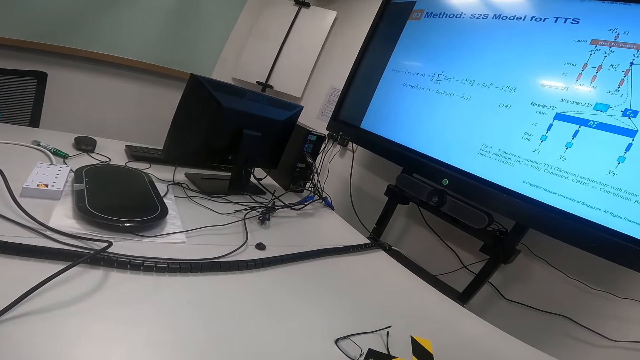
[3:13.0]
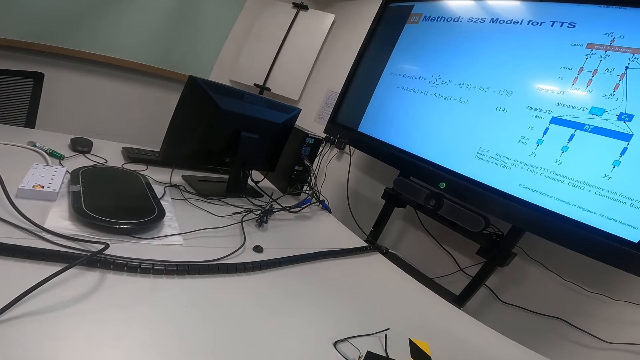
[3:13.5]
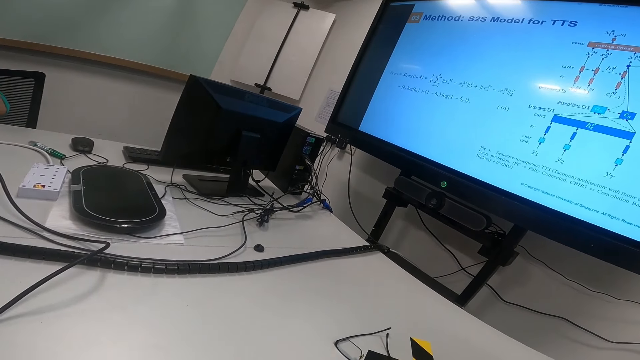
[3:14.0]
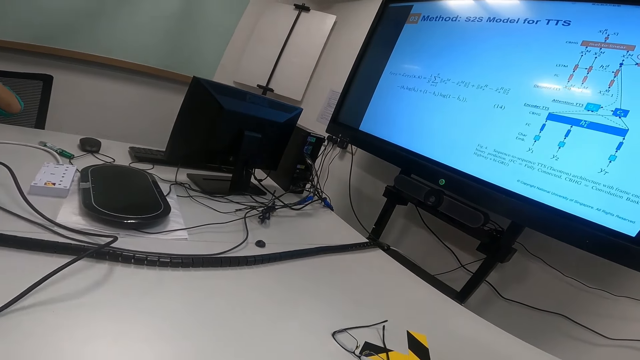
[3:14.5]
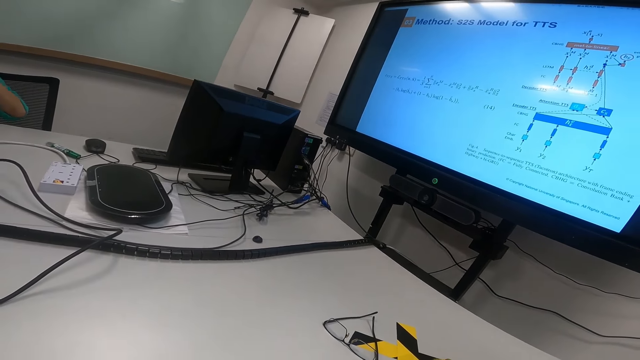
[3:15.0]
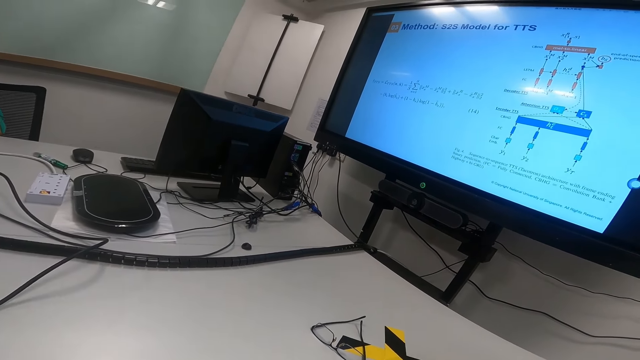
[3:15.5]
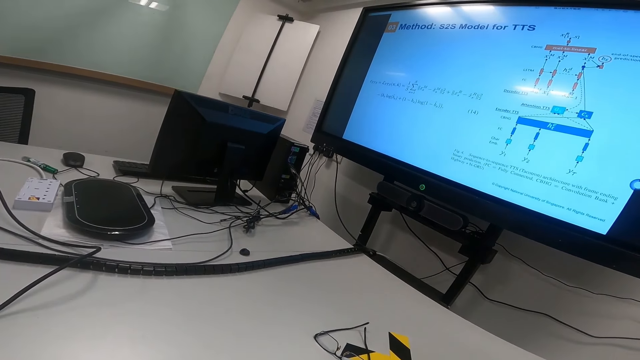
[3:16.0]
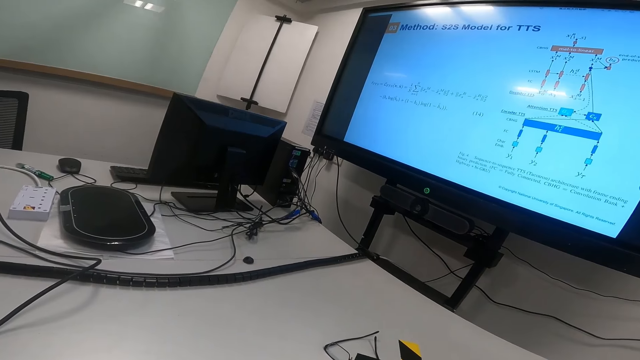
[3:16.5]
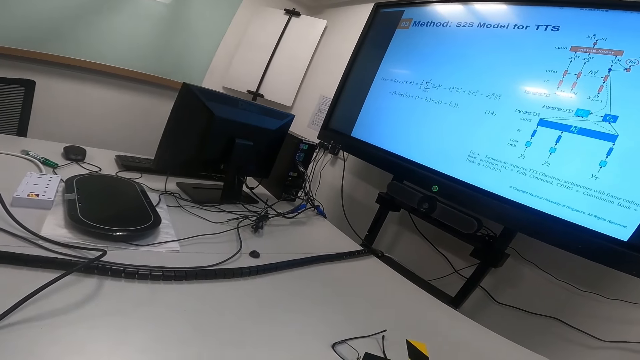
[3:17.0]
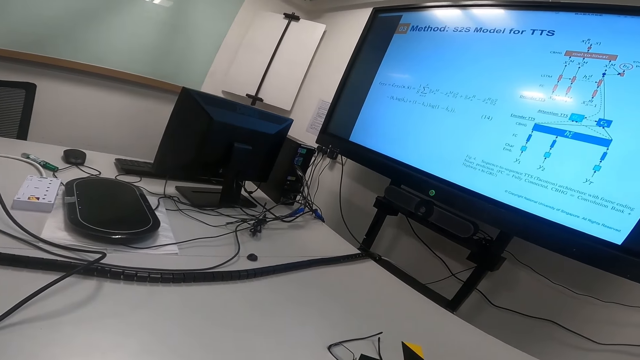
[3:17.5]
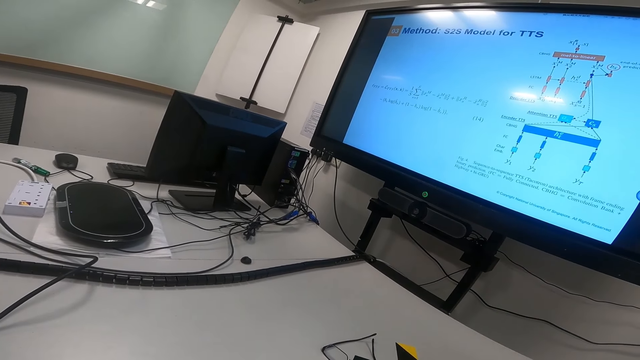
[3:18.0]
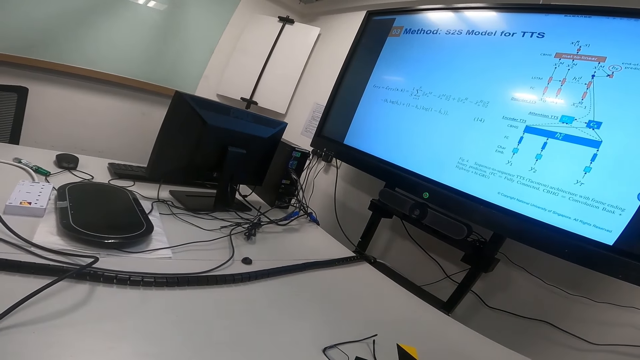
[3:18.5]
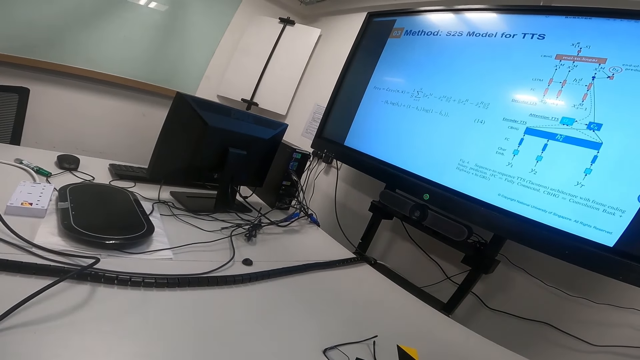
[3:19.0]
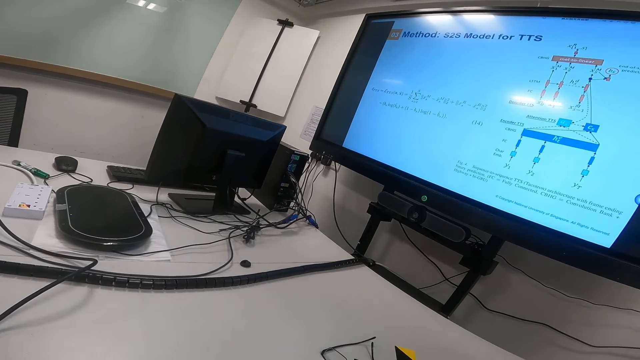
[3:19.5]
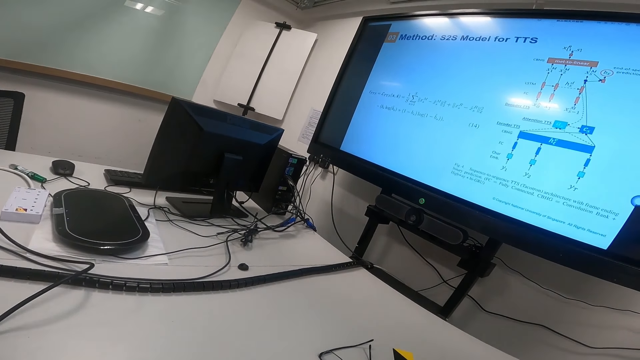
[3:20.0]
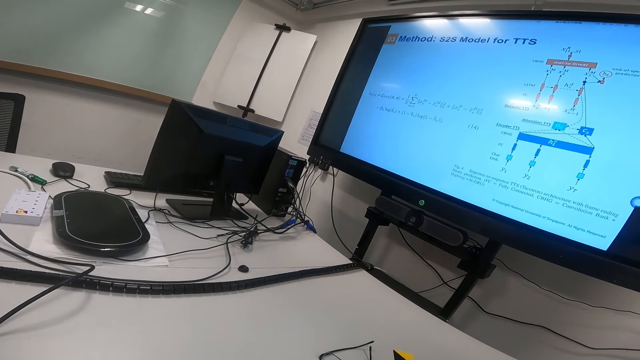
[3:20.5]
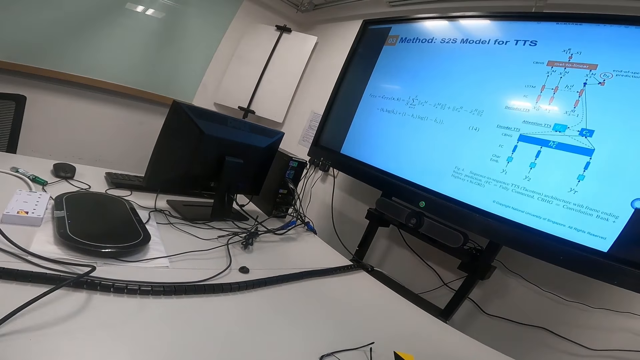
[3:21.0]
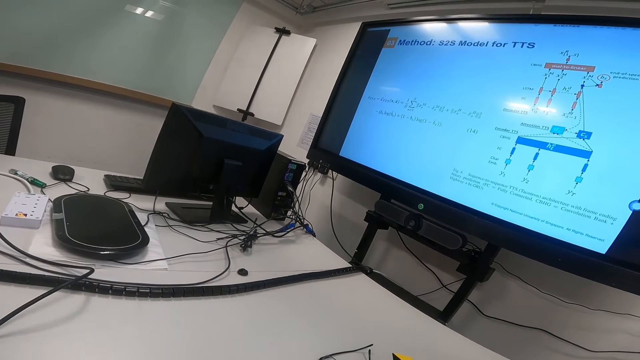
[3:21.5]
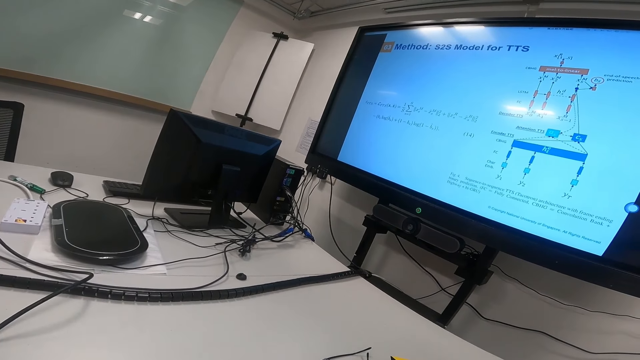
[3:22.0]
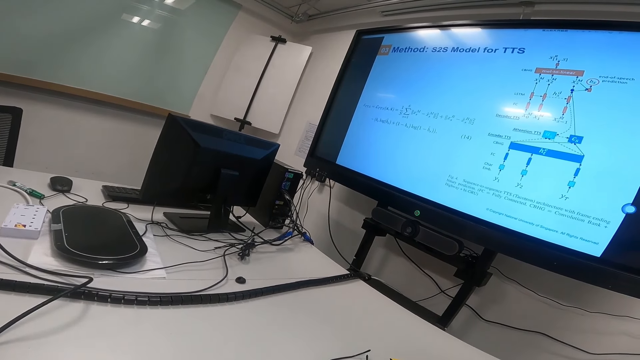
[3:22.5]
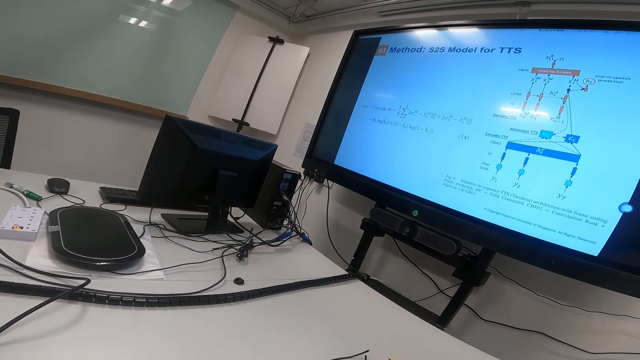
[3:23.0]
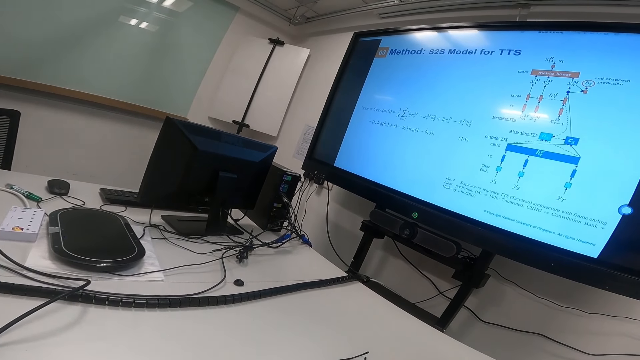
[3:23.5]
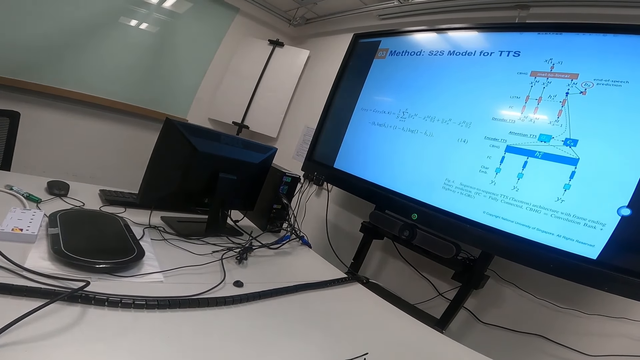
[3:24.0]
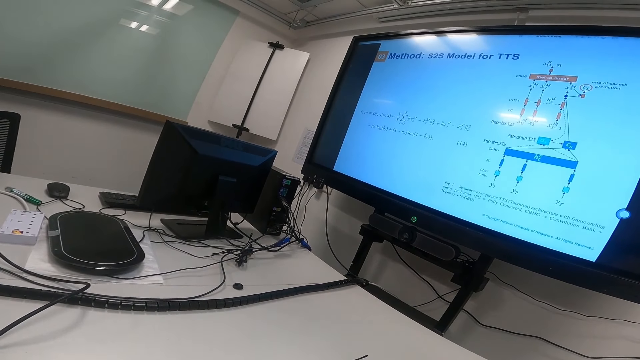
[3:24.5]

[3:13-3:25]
The camera wearer looks at the screen.

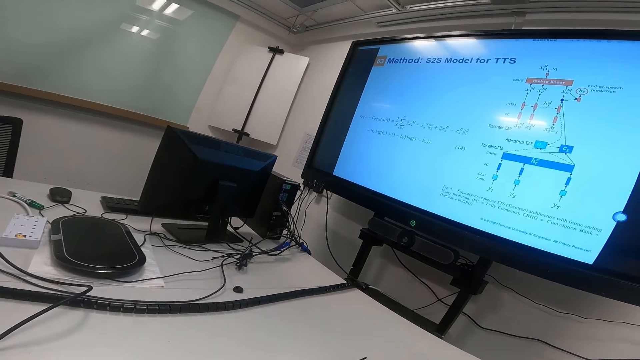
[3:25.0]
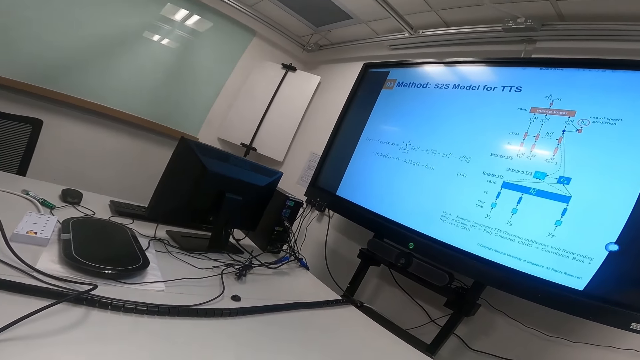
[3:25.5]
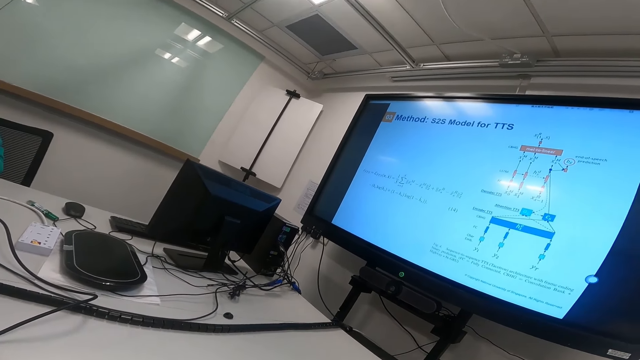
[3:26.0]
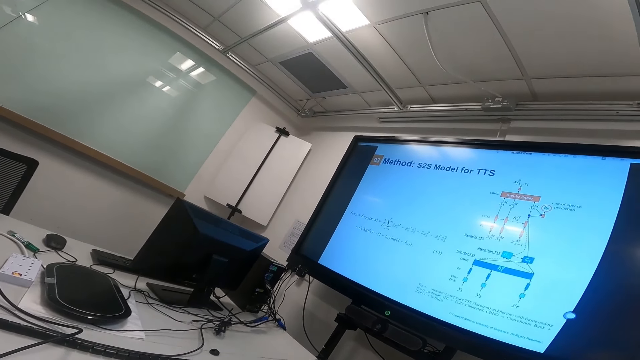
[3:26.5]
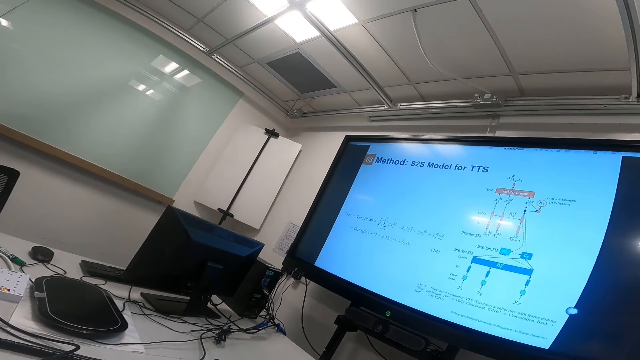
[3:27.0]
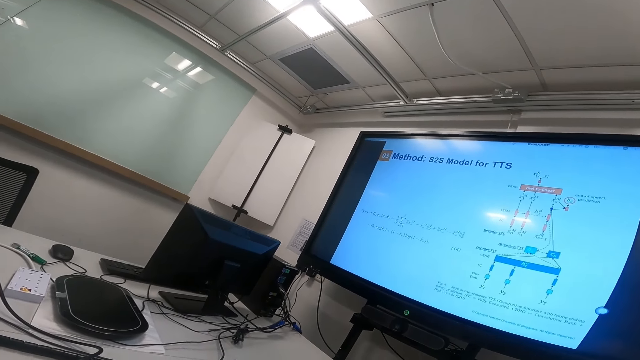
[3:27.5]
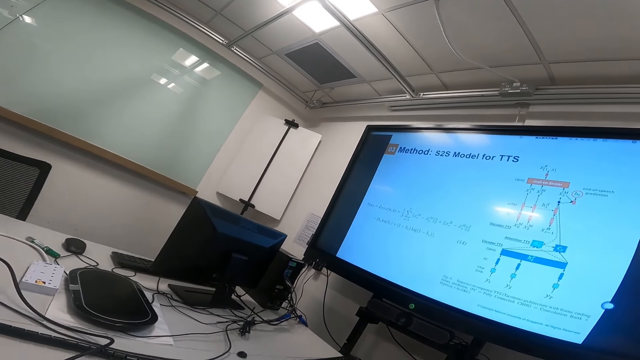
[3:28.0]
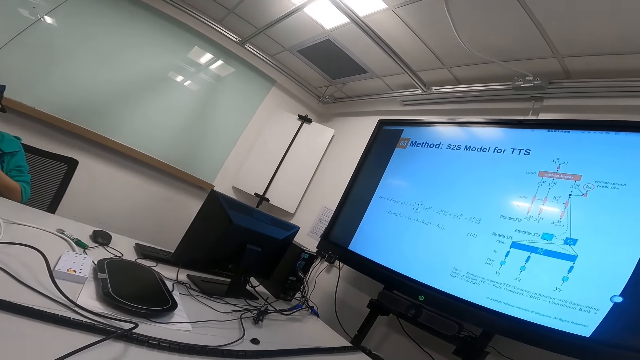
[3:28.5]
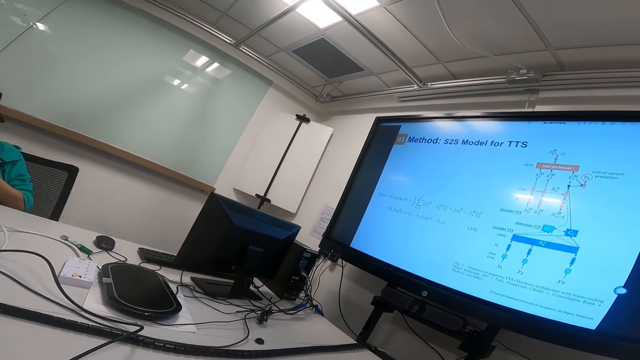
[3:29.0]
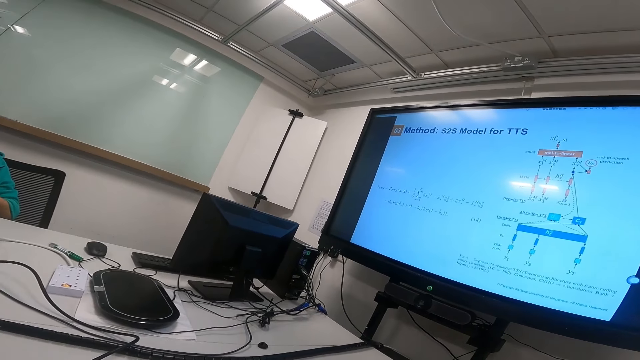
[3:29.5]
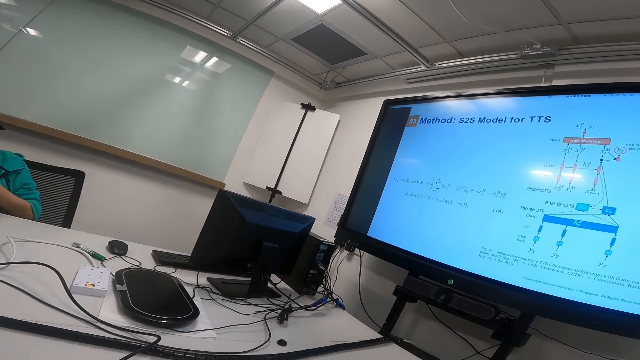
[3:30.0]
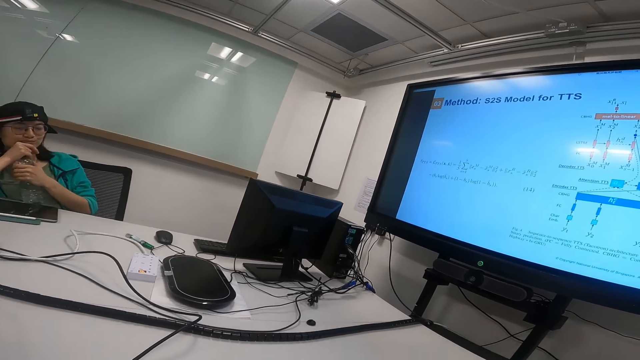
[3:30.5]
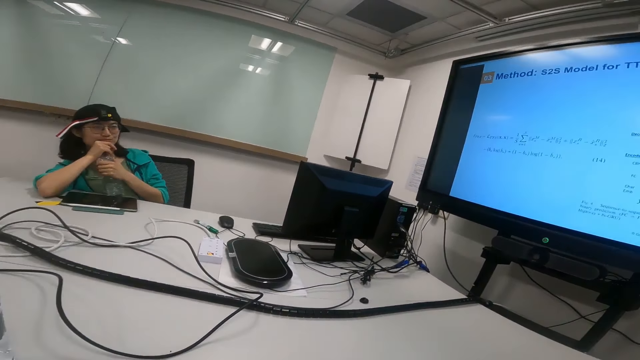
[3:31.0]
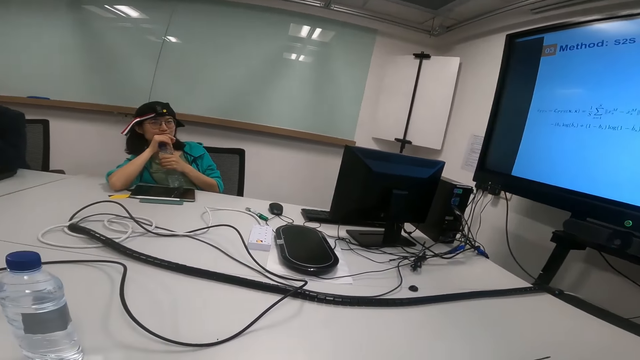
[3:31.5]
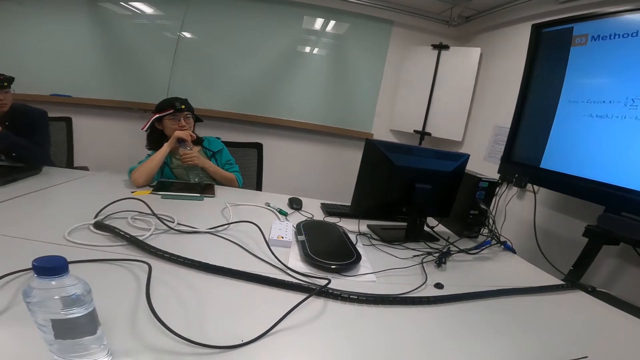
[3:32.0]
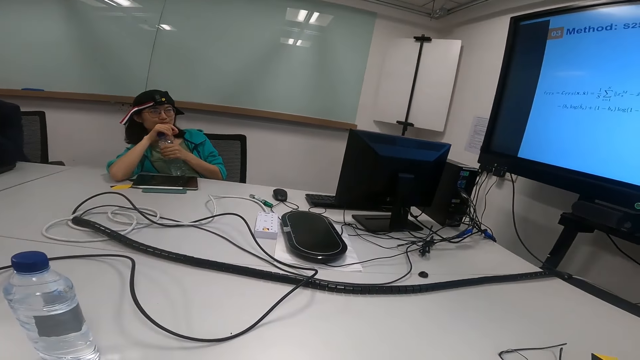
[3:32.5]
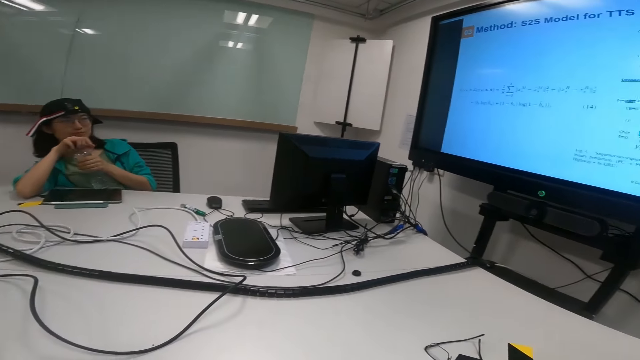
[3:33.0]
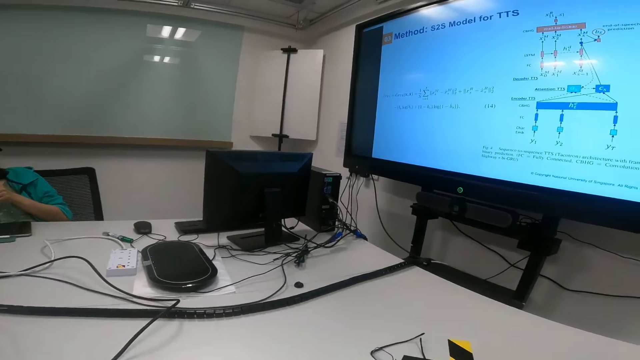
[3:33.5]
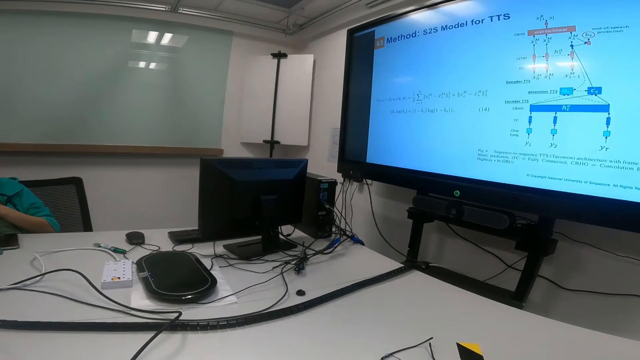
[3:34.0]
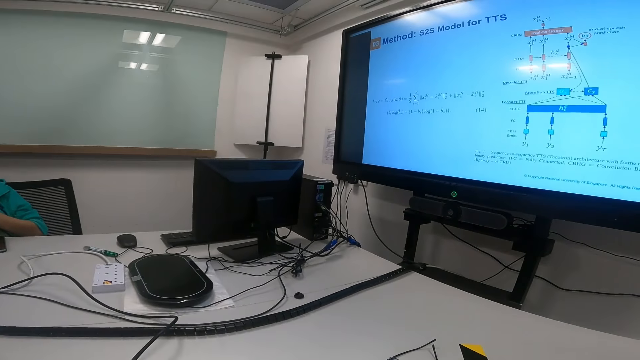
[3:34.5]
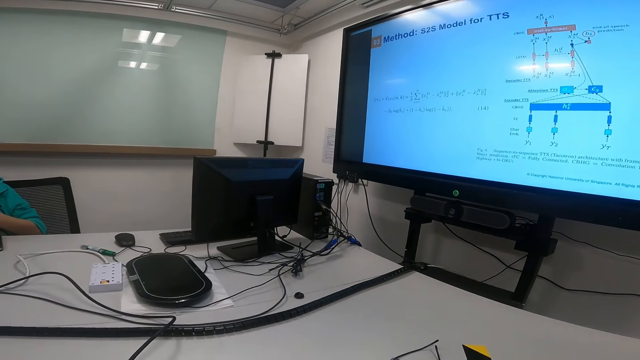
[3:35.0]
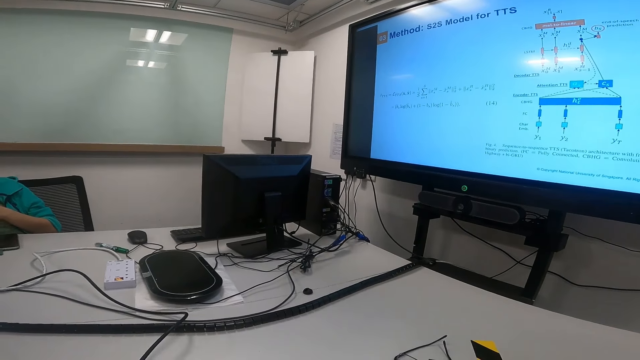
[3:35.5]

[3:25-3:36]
The camera wearer looks at someone. They look at the screen.
